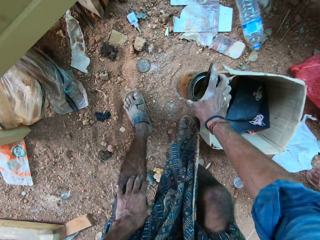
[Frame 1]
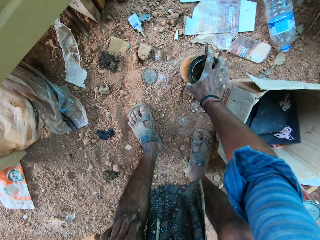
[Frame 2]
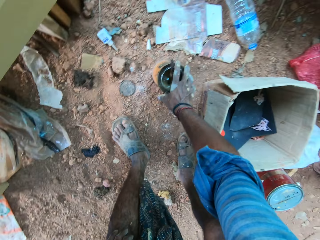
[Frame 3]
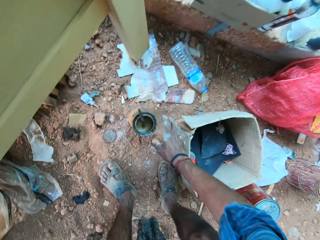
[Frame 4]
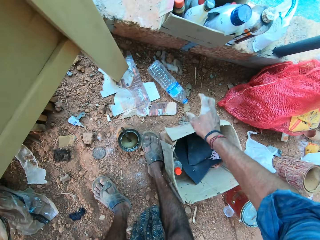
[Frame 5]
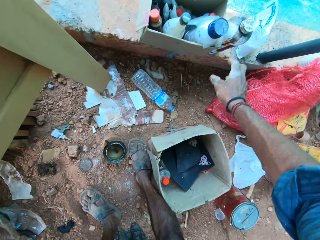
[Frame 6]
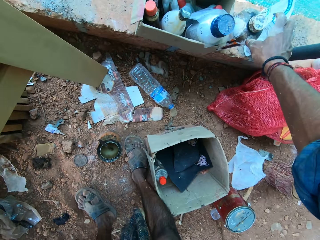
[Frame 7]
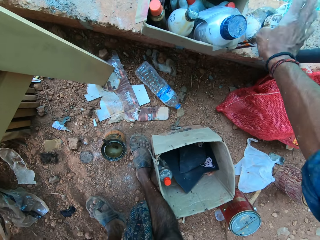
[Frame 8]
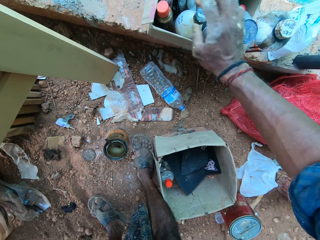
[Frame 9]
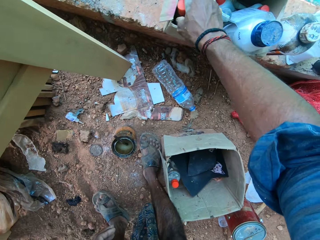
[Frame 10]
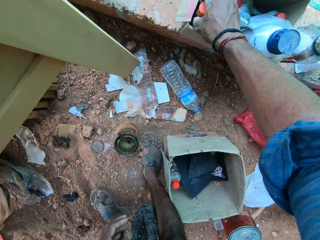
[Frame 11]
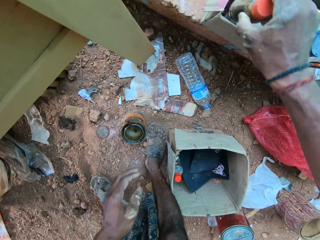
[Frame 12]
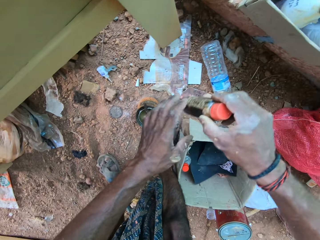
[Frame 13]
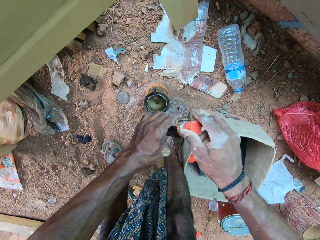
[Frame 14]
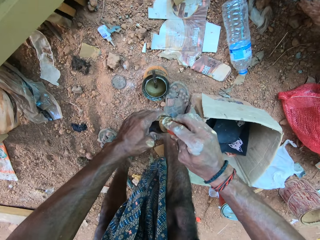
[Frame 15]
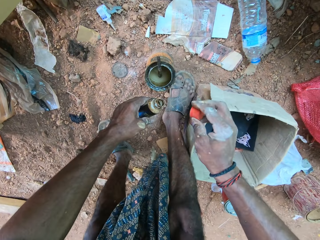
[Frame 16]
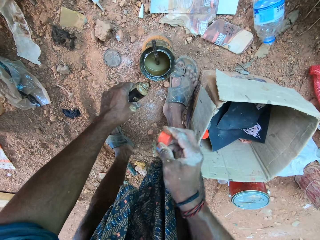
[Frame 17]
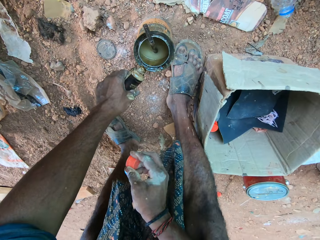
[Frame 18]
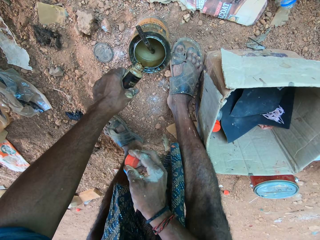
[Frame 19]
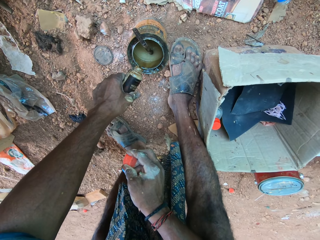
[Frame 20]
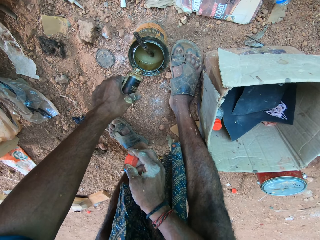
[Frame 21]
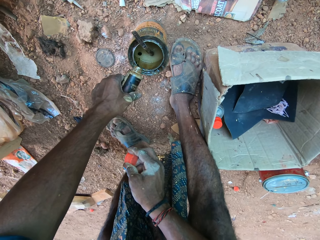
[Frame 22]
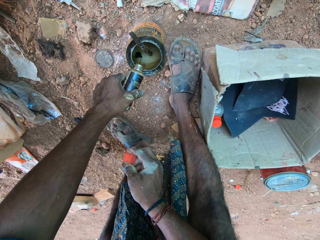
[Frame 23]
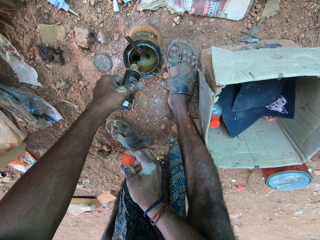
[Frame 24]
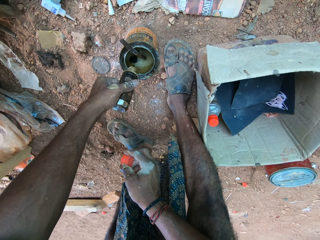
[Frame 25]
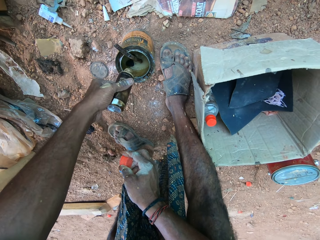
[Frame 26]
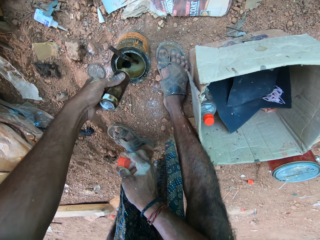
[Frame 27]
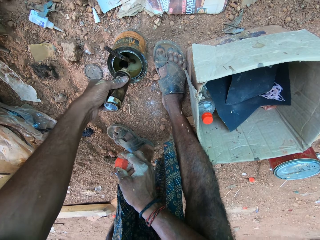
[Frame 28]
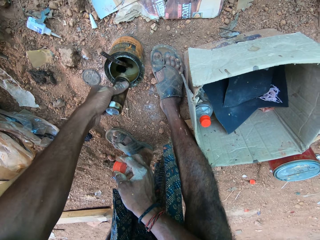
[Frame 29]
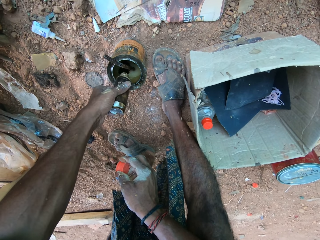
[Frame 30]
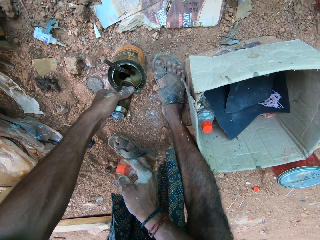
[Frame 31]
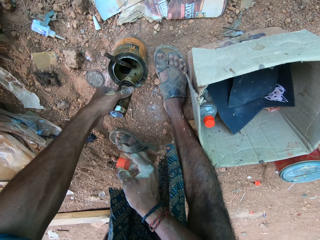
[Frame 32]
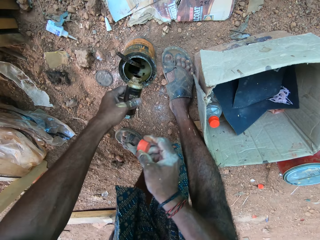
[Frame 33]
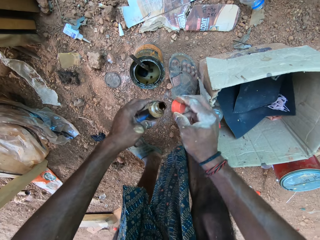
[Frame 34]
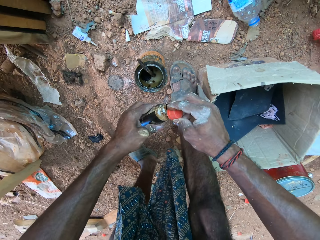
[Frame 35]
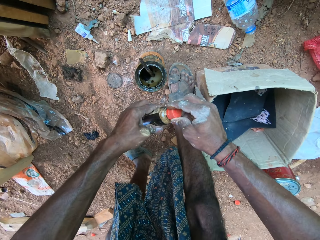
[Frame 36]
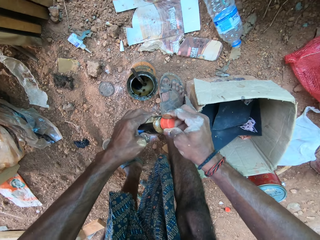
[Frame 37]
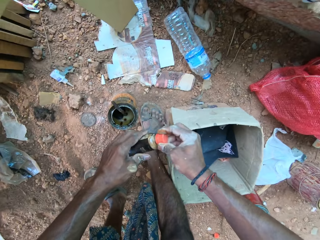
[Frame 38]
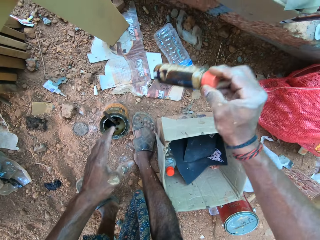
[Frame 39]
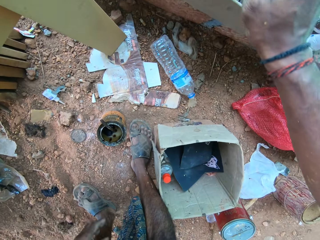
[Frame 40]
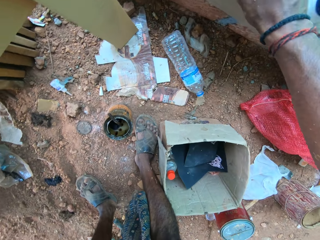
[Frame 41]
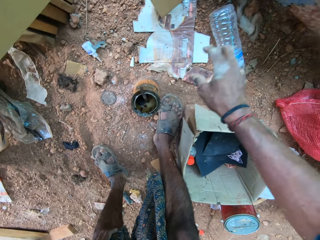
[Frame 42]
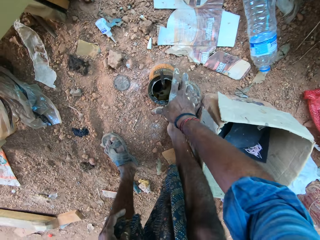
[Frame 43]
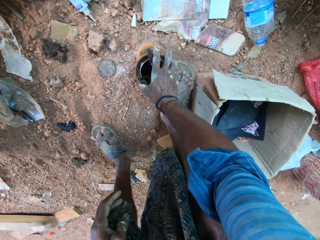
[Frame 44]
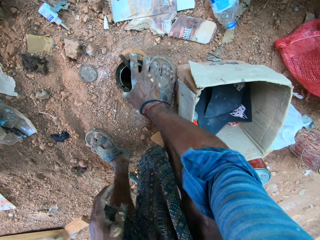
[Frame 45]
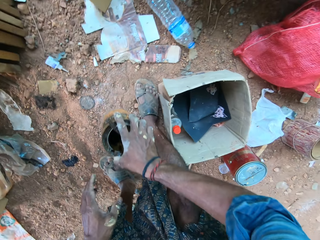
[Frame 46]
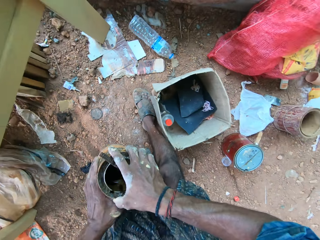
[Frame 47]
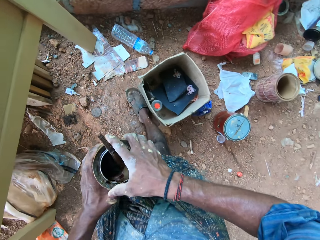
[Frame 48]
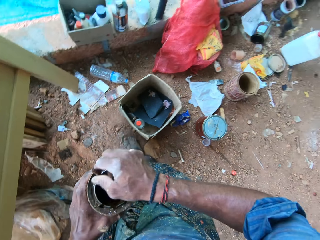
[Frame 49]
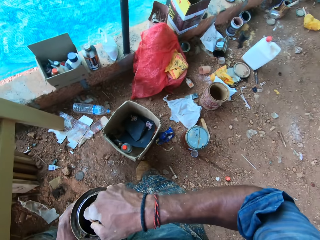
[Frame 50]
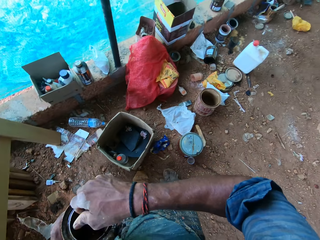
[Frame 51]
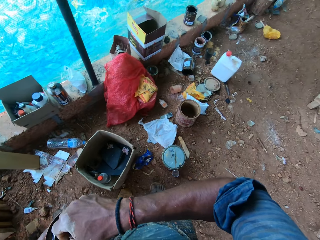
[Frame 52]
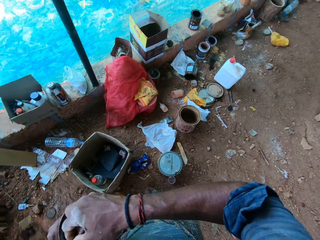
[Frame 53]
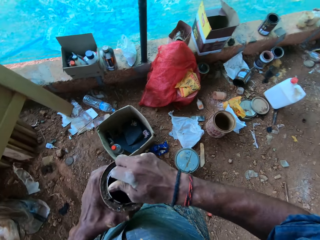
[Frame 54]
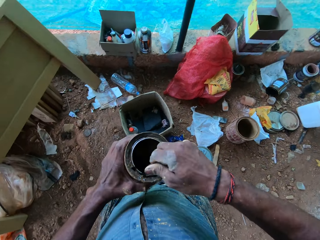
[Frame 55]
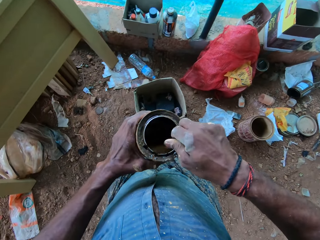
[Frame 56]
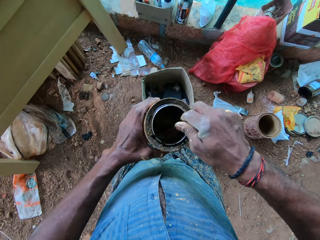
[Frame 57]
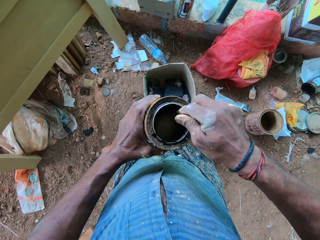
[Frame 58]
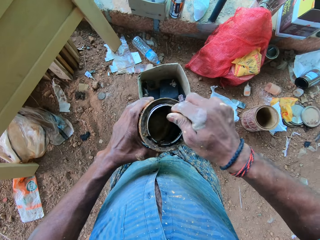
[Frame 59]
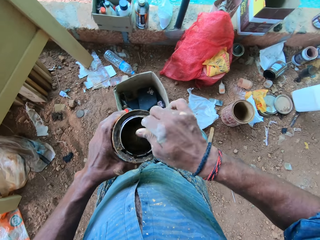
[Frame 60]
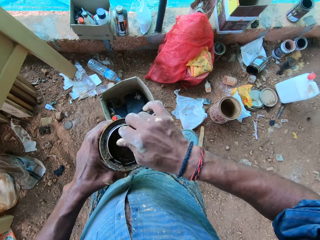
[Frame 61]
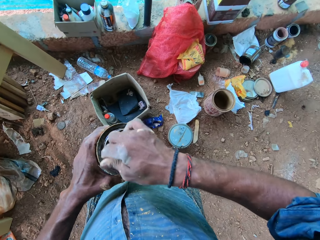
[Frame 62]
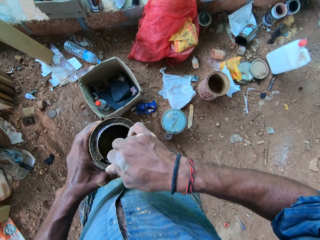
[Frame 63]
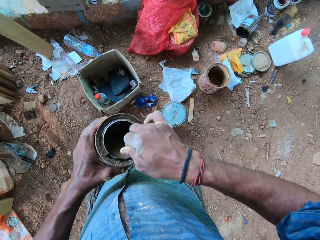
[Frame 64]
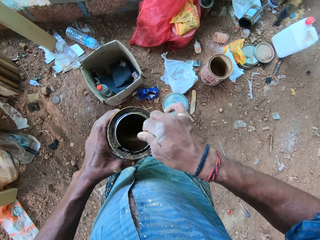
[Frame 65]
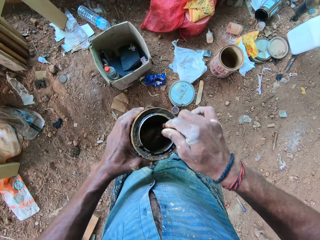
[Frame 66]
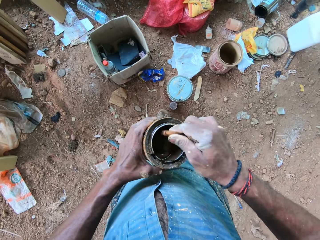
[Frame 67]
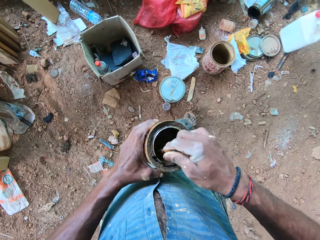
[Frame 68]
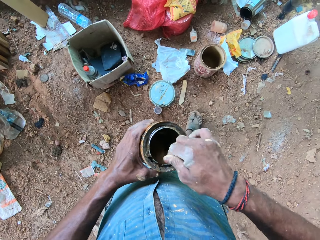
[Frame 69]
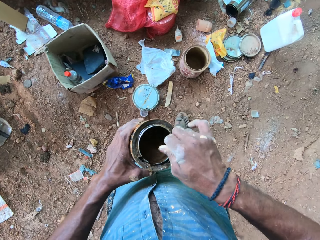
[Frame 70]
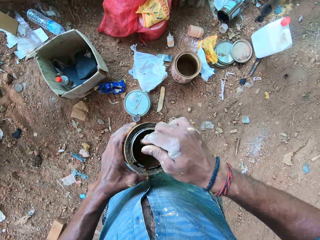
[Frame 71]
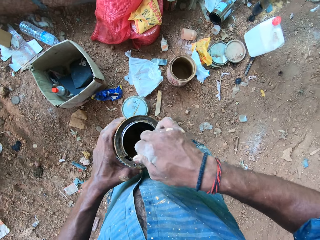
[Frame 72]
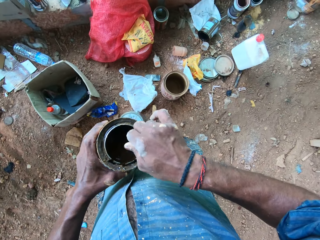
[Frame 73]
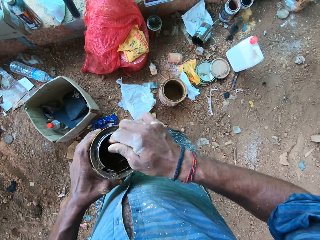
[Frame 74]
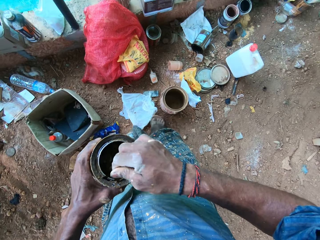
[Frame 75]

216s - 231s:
The camera wearer drops the container on the floor with his right hand. He picks up a container or bottle from a carton with his right hand. He opens the lid of the container with his right hand. He pours the black paint in his left hand into the container on the floor. He places the lid in his right hand on the container in his left hand. He puts the bottle away. He picks up the paint container from the floor with his right hand. He passes the container from his right hand to his left hand. He holds the stick in the container with his right hand. He stirs the black paint in the container with the stick in his right hand.

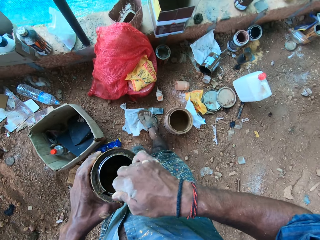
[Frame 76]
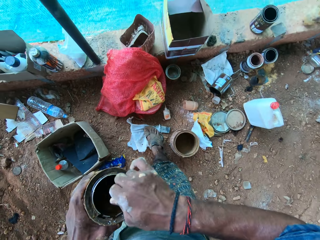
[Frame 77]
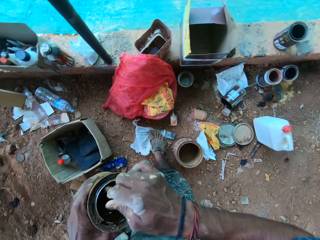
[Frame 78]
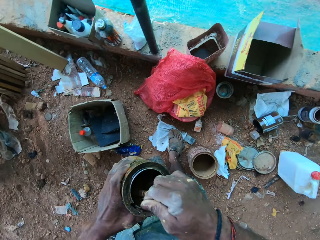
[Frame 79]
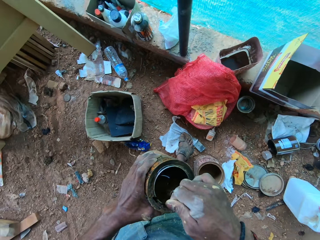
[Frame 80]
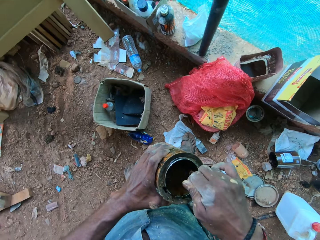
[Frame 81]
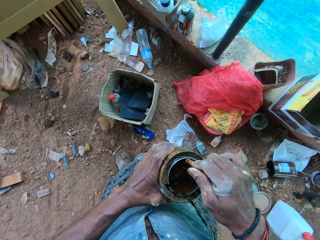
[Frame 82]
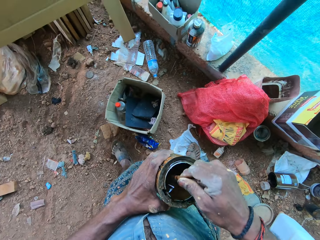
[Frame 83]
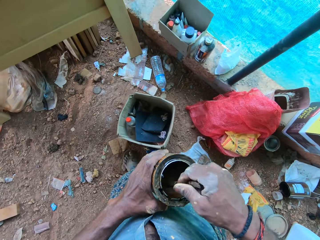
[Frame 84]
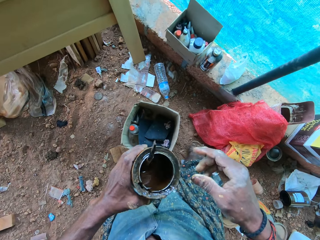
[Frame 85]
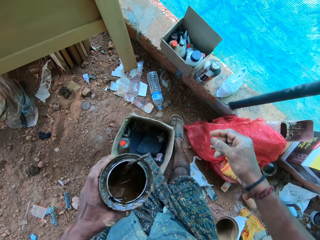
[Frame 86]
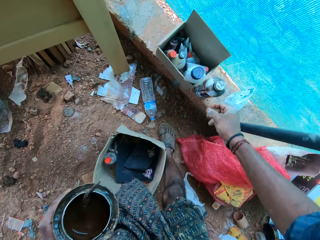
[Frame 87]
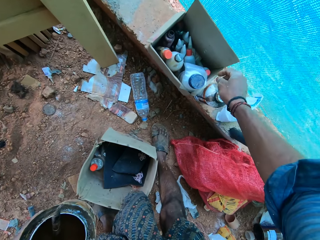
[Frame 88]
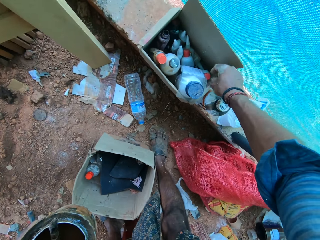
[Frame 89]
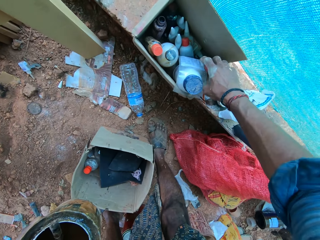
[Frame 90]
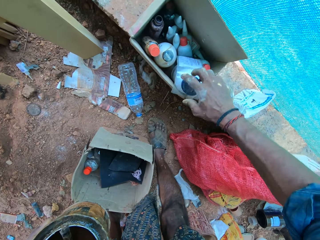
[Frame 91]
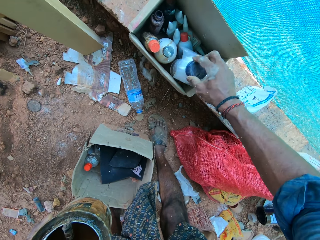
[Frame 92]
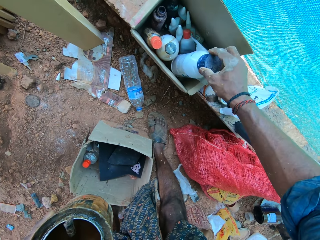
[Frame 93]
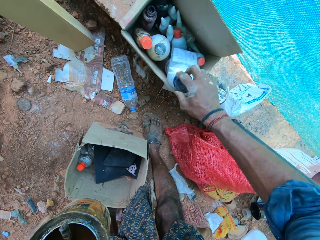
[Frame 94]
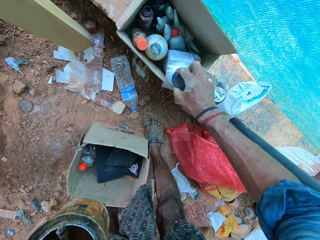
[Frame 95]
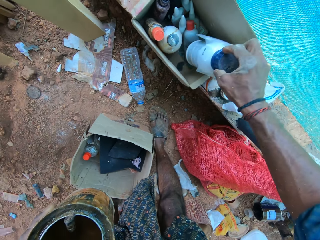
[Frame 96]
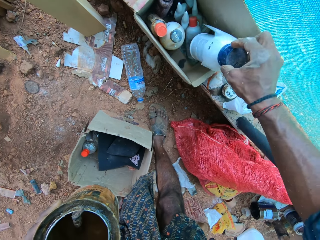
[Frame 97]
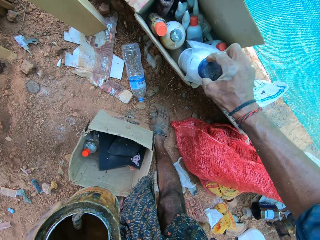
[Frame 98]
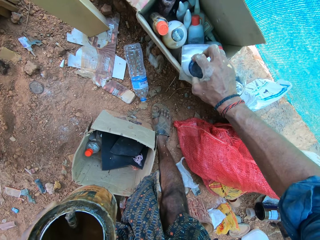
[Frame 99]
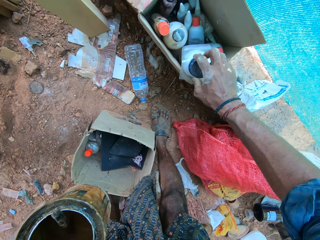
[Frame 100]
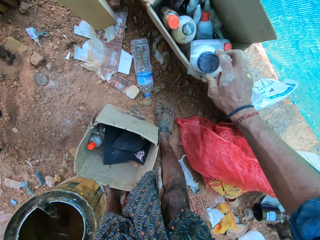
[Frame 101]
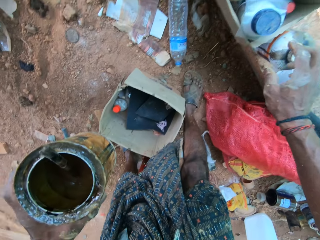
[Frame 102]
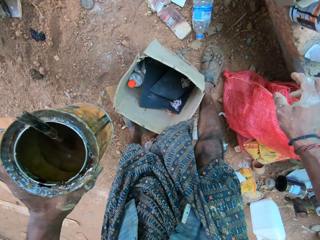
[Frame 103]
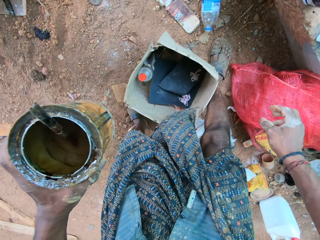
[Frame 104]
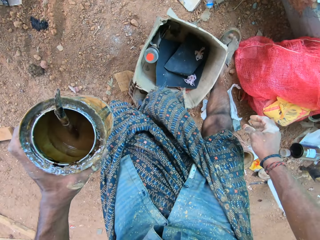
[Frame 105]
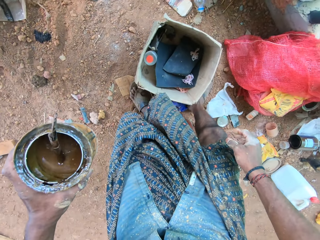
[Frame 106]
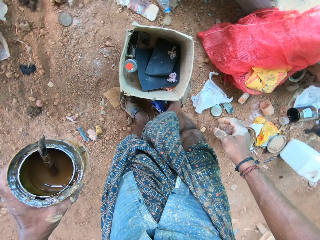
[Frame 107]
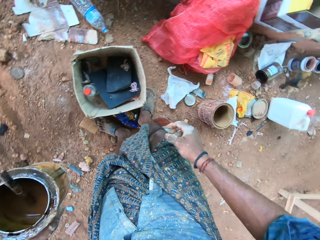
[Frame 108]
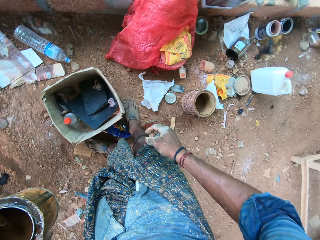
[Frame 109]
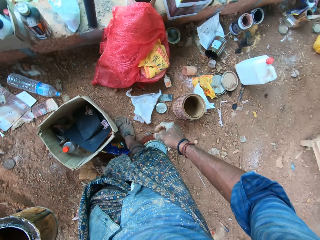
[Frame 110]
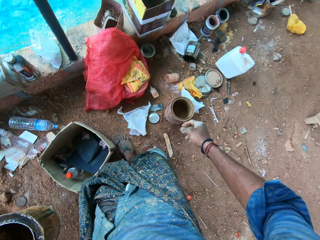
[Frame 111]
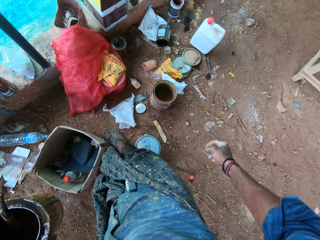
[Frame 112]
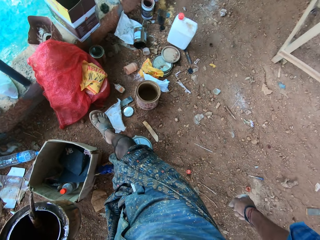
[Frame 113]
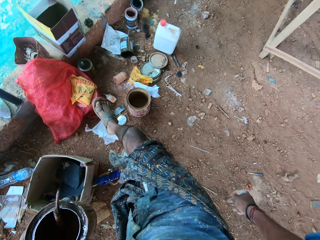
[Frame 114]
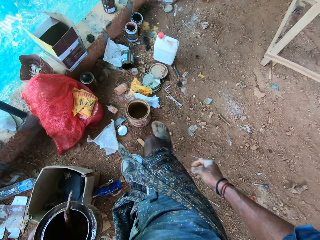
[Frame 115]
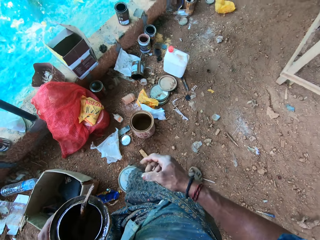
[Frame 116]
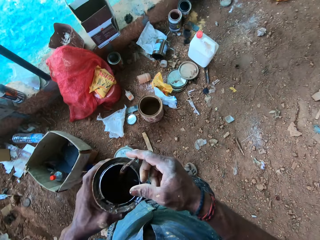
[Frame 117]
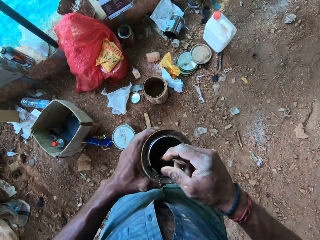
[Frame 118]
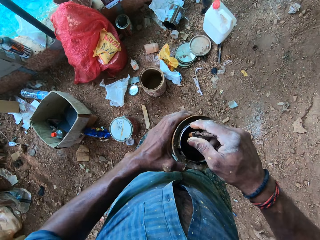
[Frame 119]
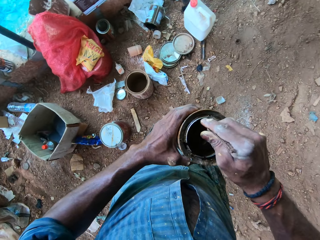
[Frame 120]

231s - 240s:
The camera wearer looks for something. He adjusts a container in the carton with his right hand.
